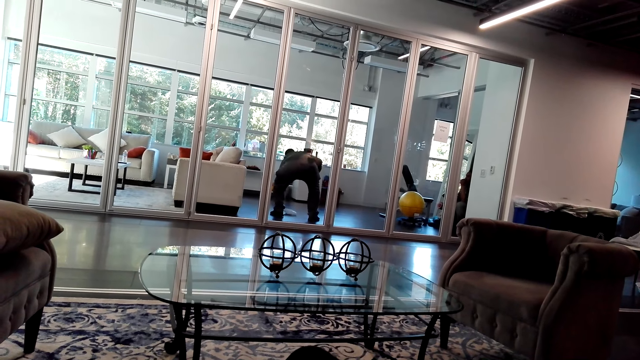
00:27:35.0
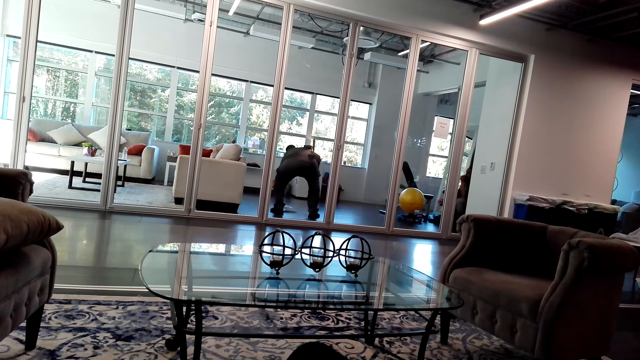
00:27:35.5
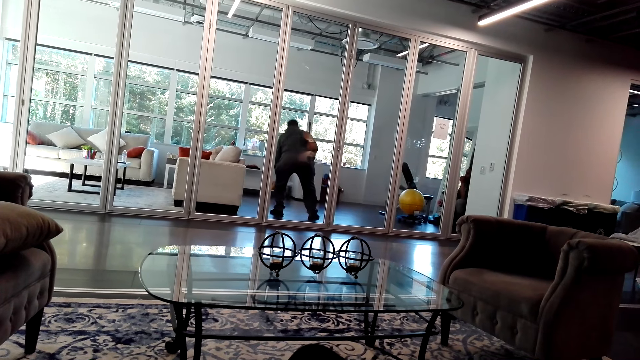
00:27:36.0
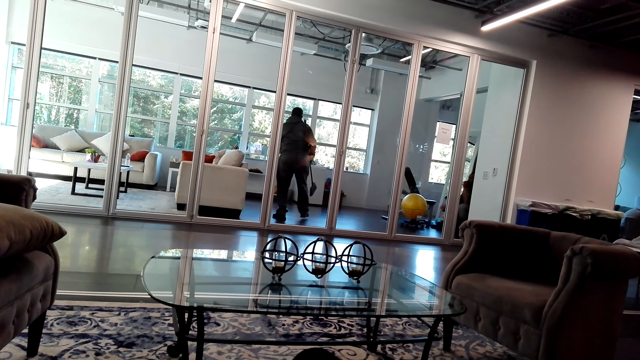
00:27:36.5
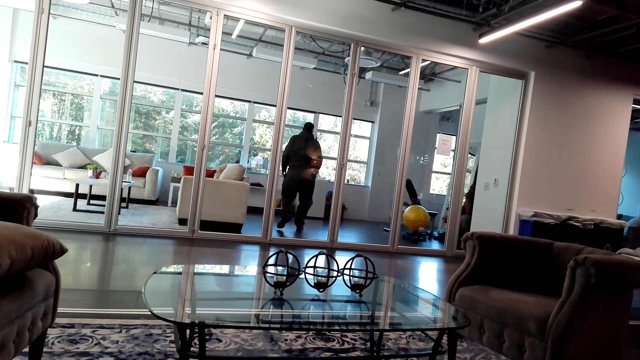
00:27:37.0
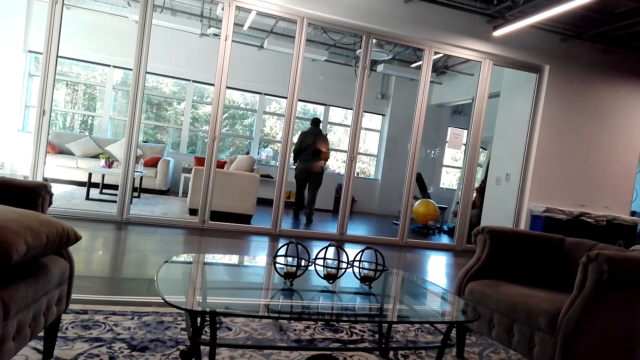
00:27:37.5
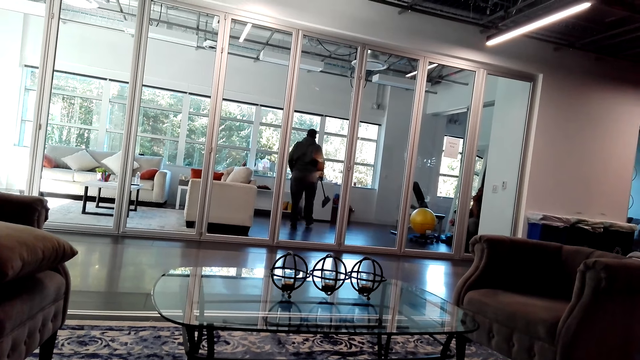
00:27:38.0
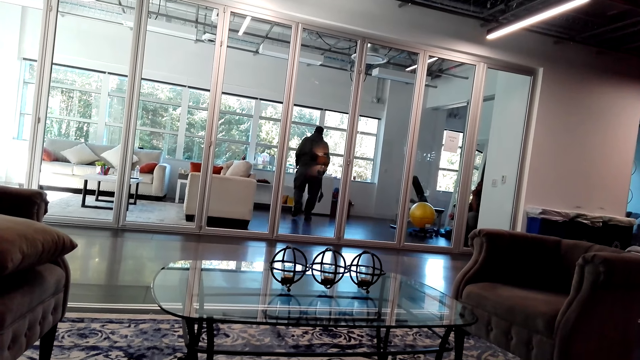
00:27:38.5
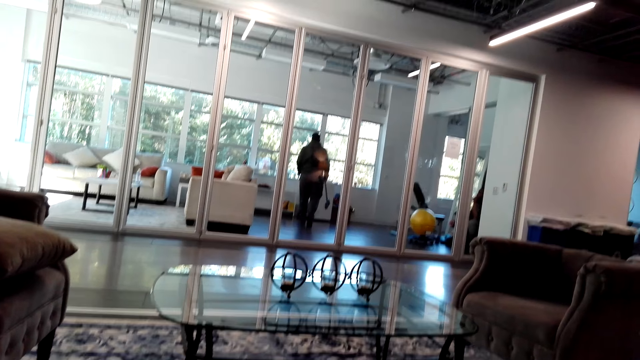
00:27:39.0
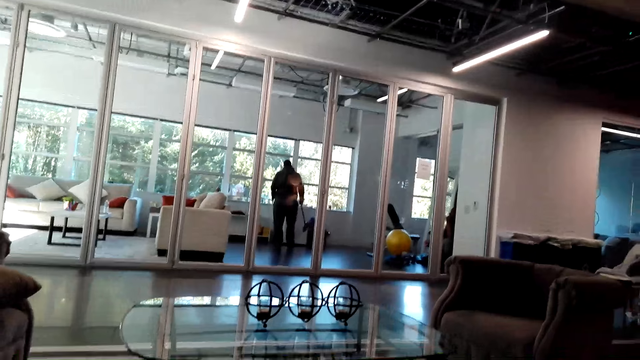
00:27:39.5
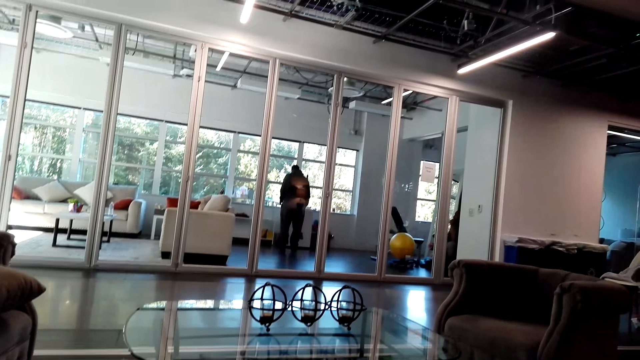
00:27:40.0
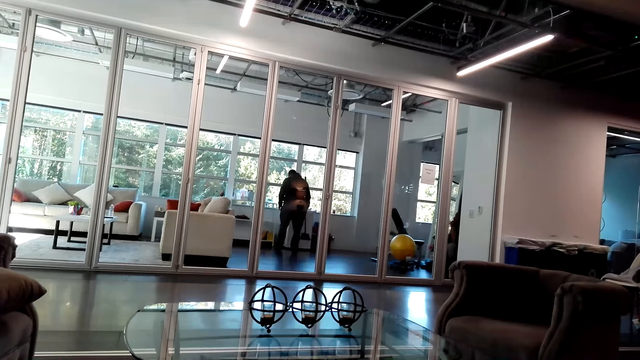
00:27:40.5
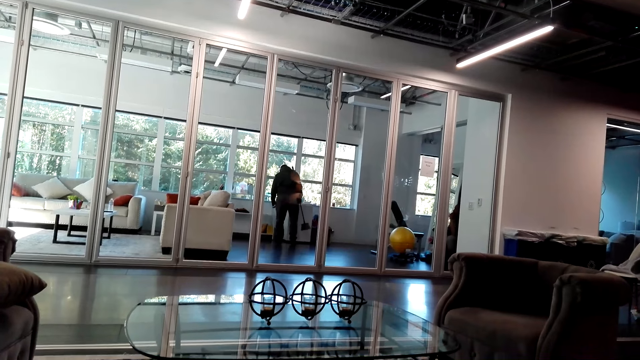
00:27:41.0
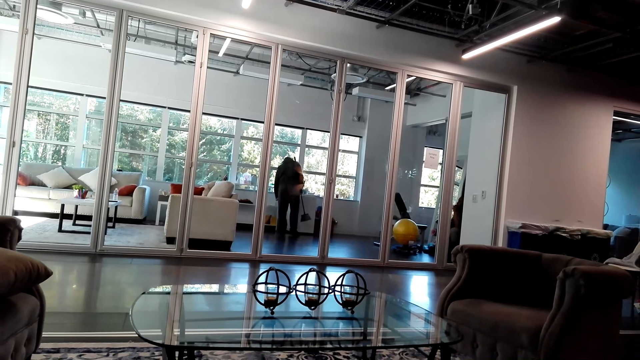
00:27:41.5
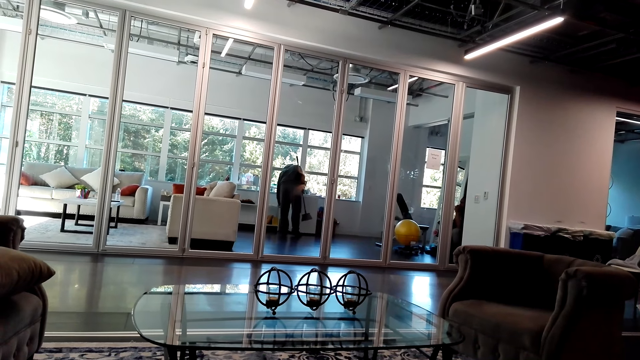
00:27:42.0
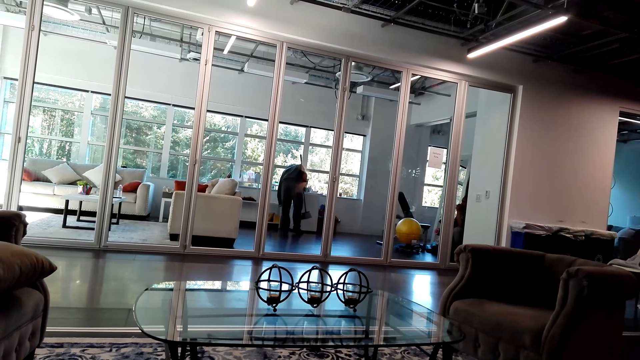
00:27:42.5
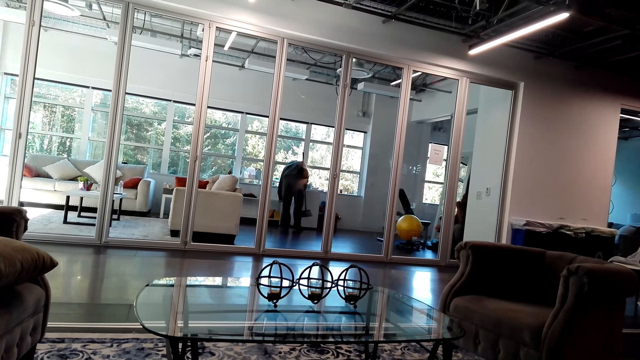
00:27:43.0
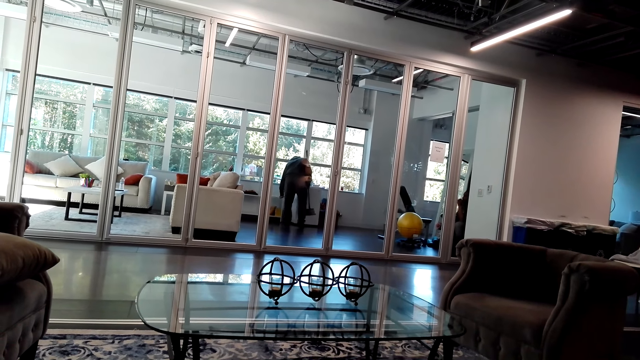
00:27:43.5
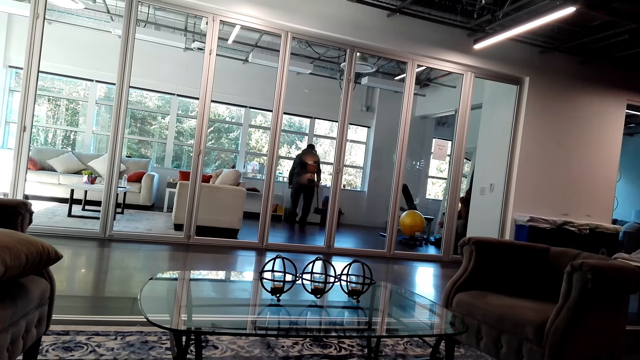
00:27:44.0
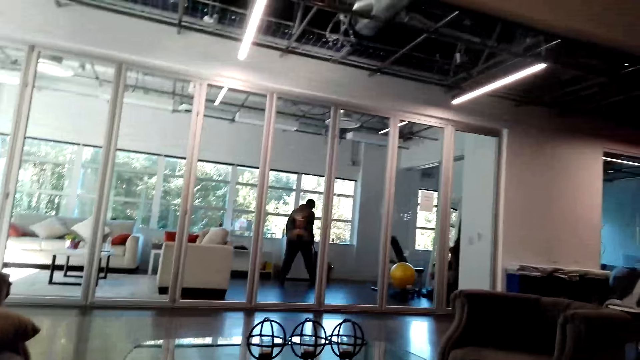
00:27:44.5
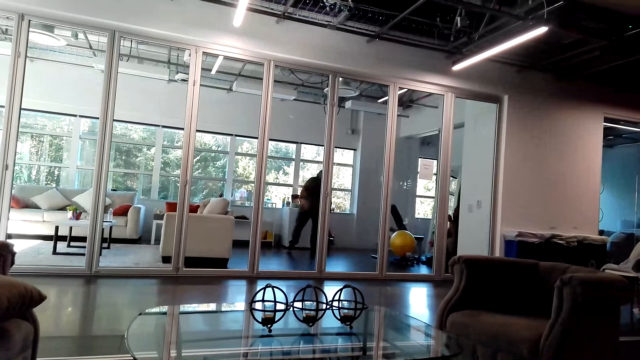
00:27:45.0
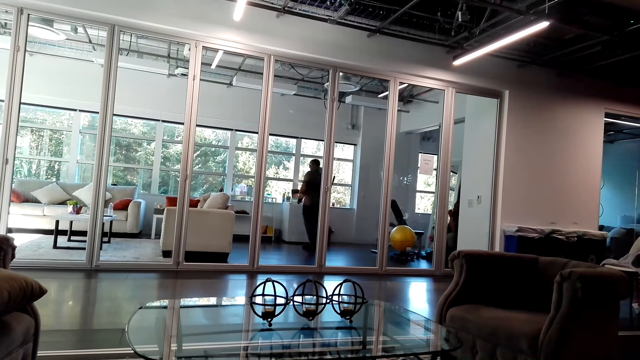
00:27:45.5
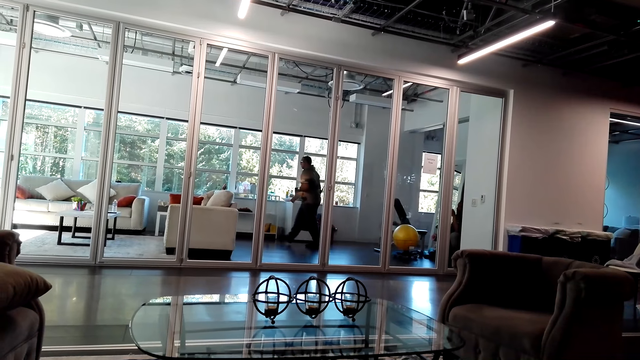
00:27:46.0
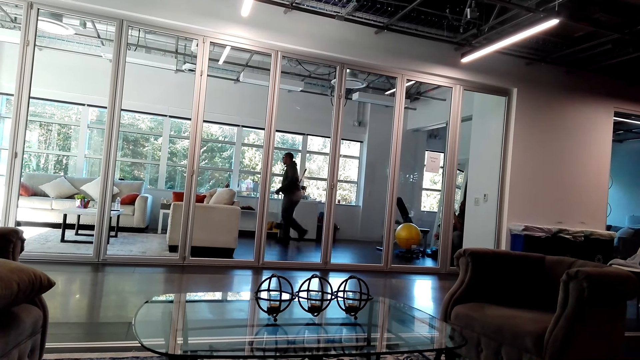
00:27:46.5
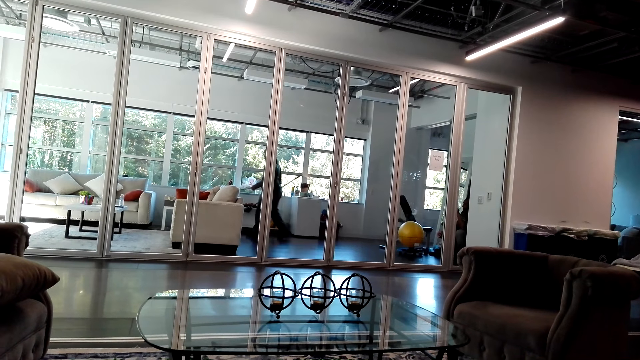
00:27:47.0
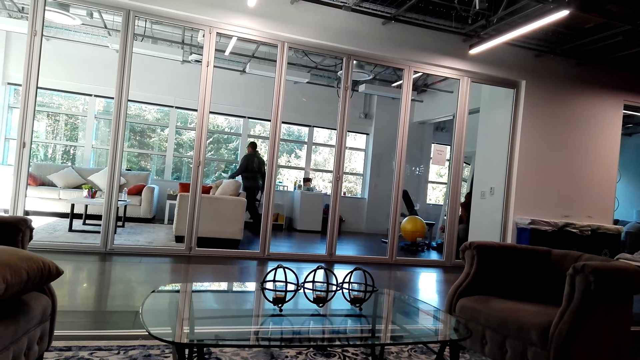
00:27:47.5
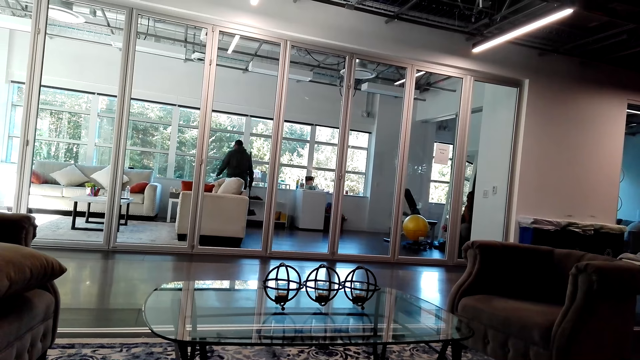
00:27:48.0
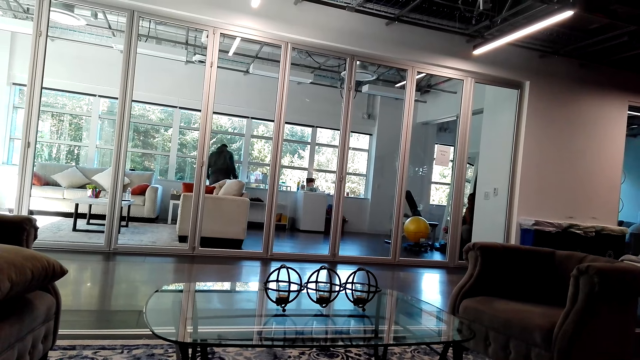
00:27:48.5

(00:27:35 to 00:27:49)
The person pours the dust in the dust bin. The person puts the broom on the floor.

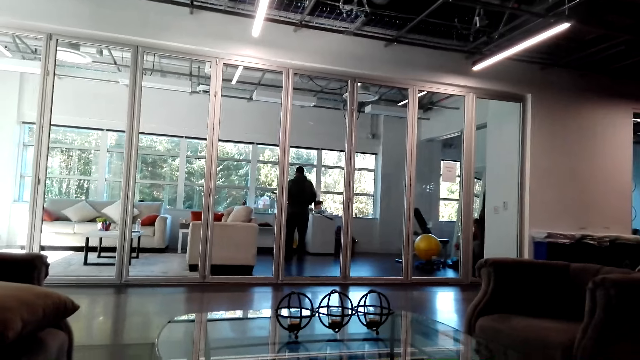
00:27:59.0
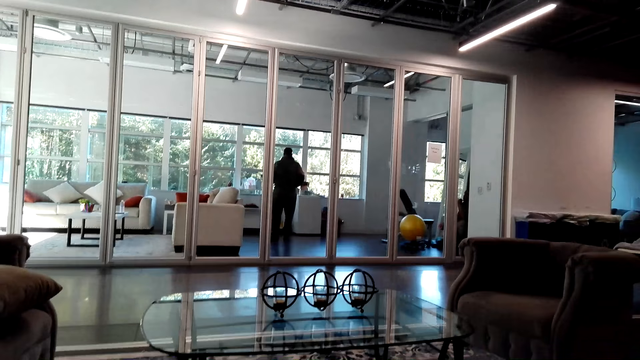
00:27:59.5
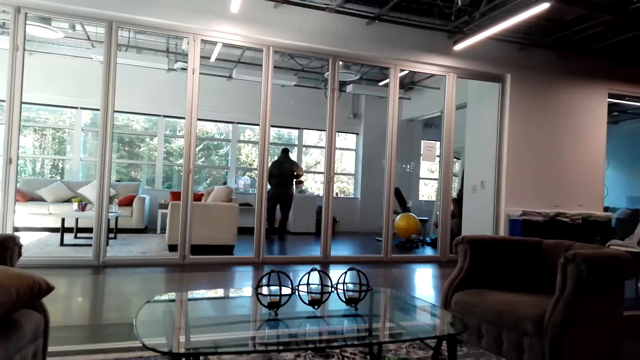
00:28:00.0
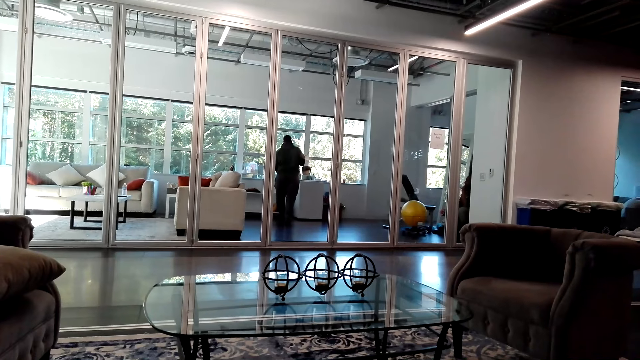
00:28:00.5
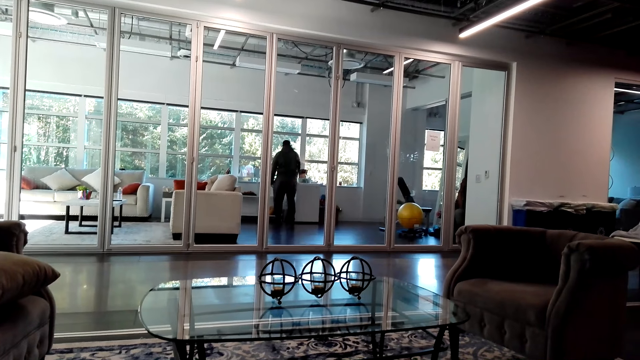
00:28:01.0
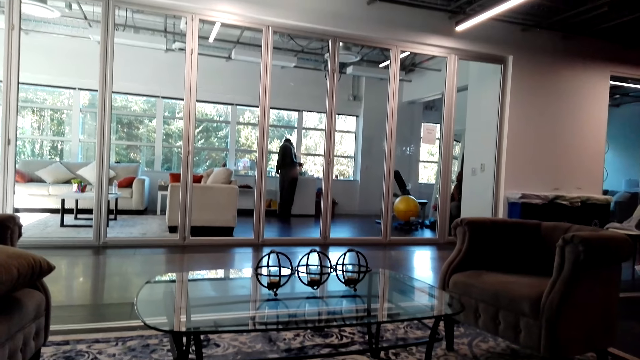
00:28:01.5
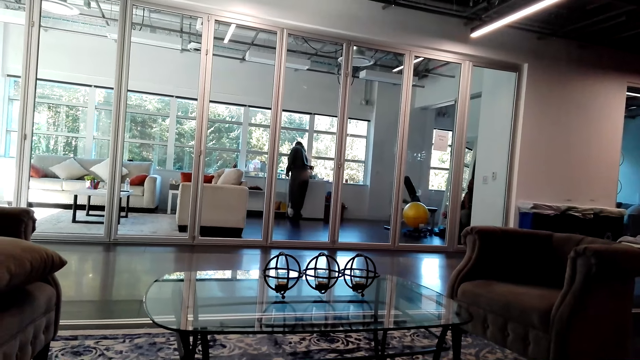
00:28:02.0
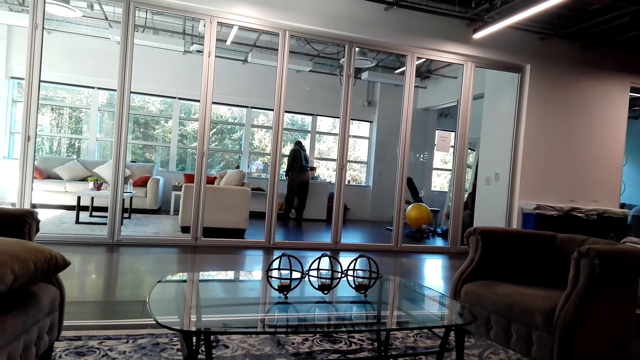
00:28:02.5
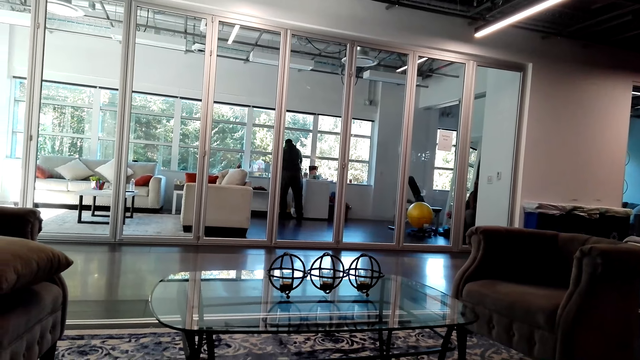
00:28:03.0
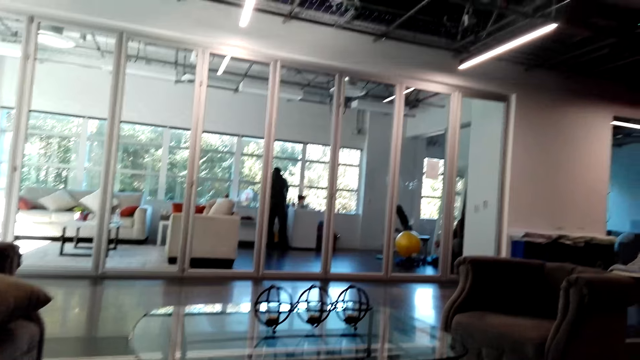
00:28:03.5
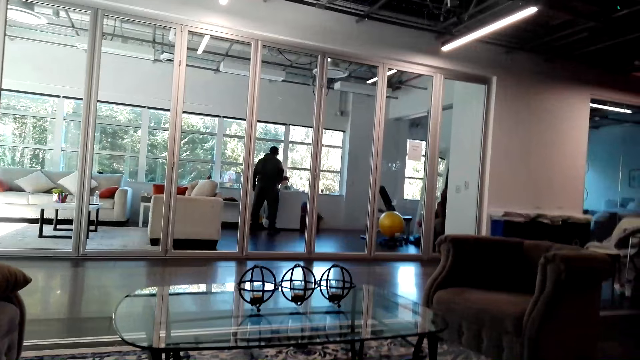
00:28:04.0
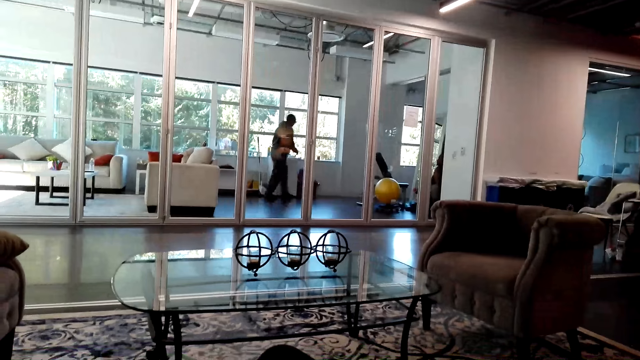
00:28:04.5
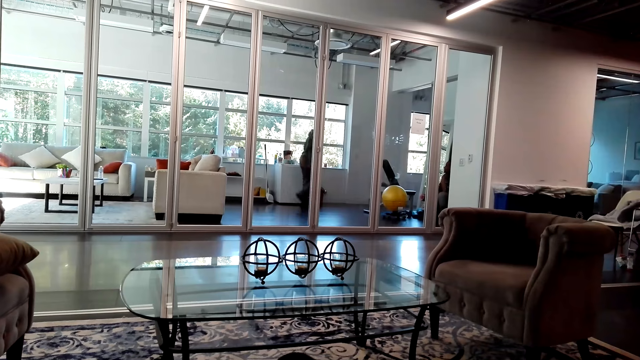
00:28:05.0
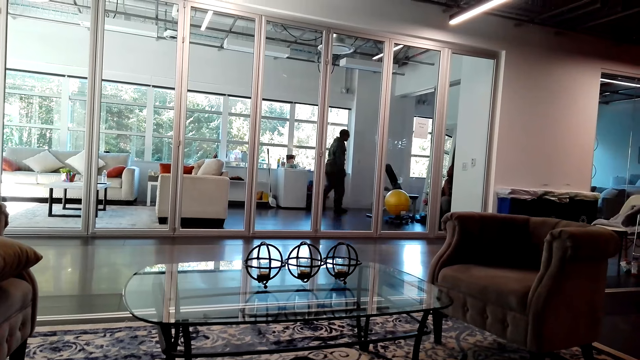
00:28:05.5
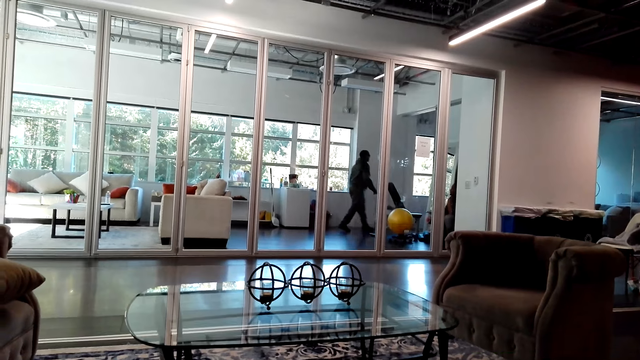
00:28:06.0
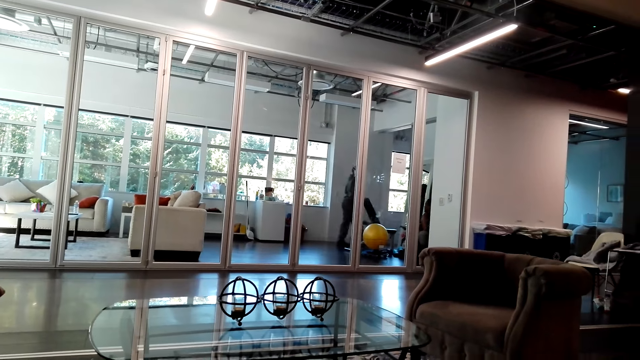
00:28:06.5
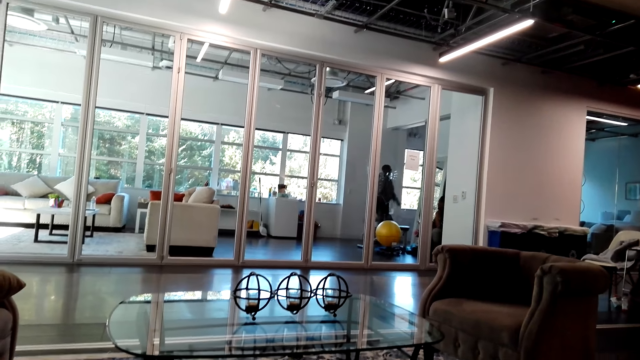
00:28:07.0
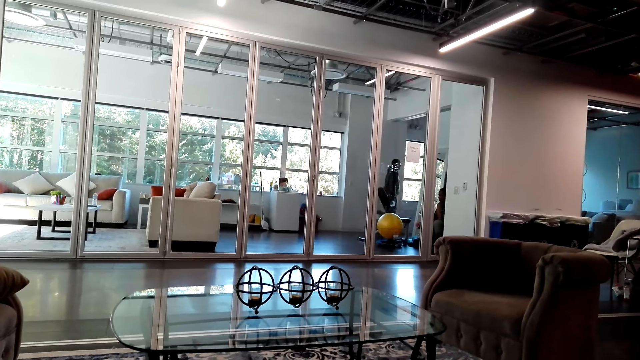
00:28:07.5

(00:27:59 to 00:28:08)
The person walks around the living room.
